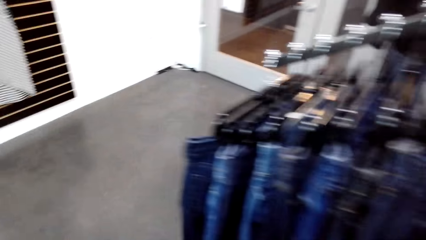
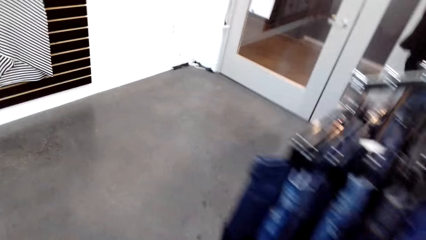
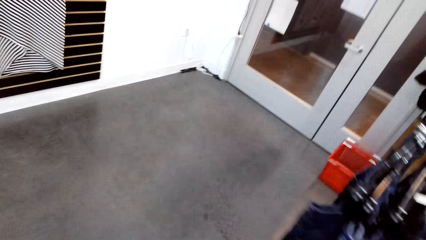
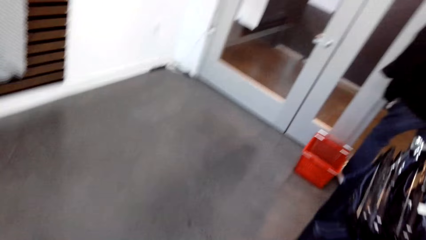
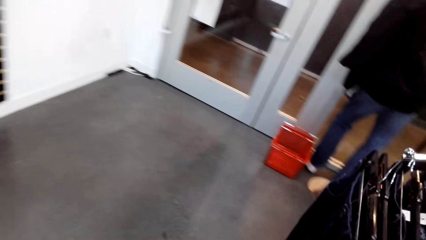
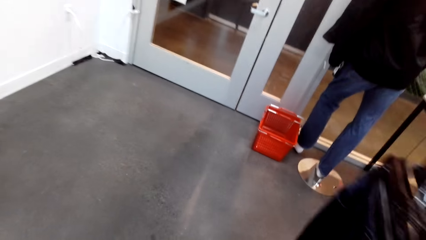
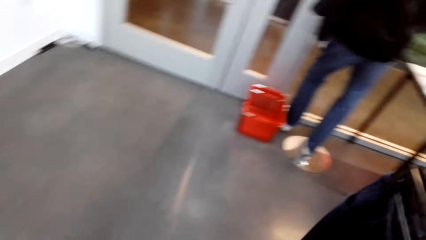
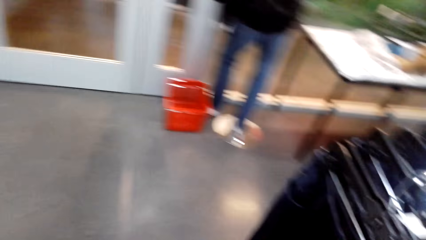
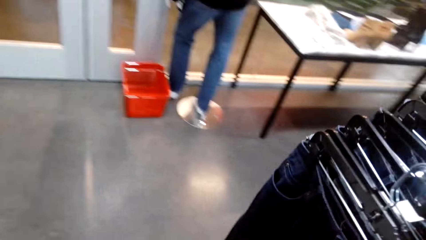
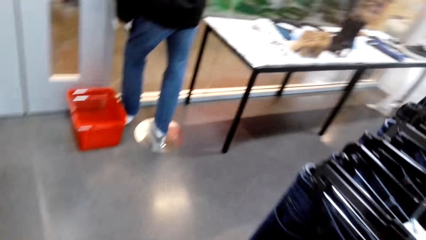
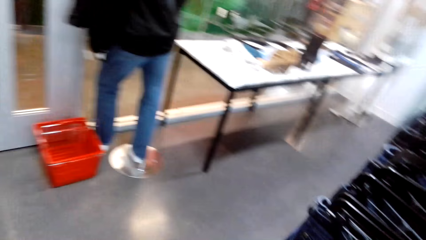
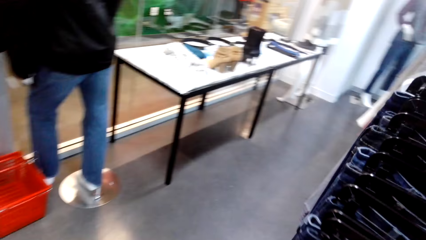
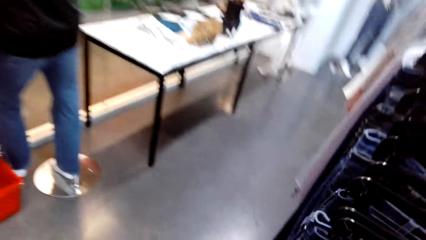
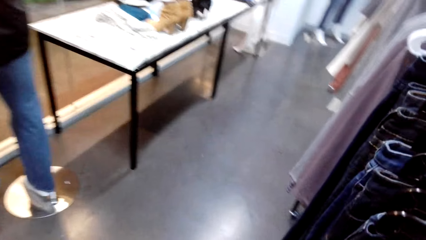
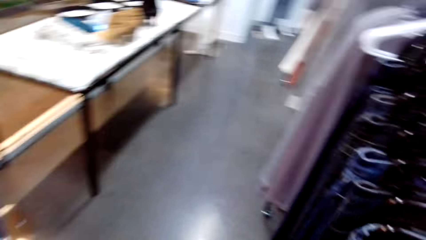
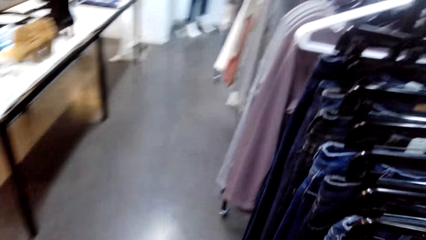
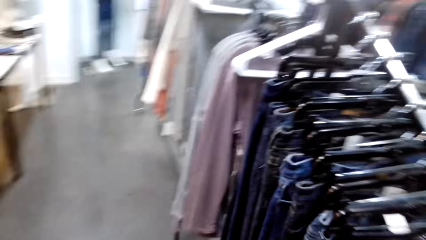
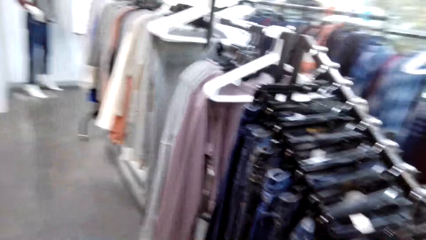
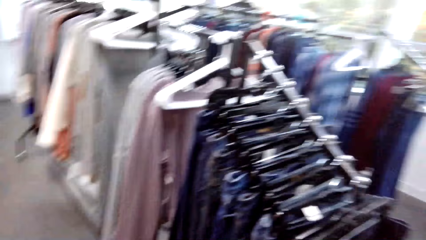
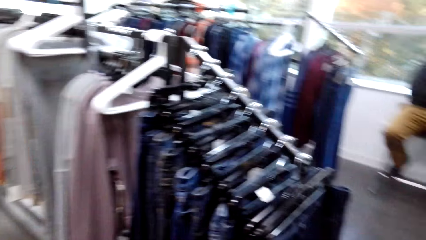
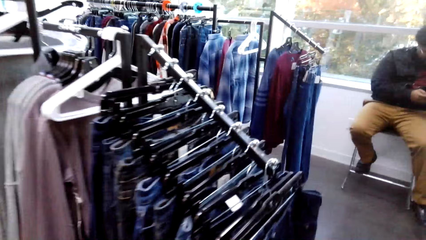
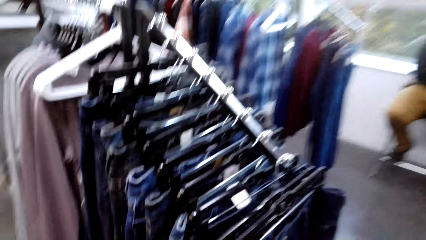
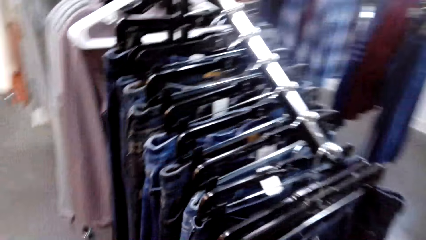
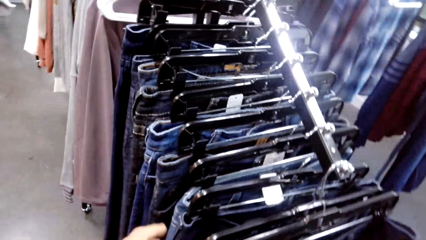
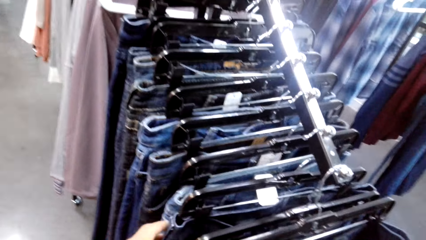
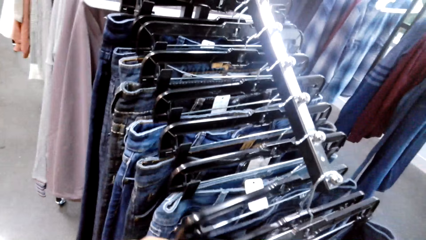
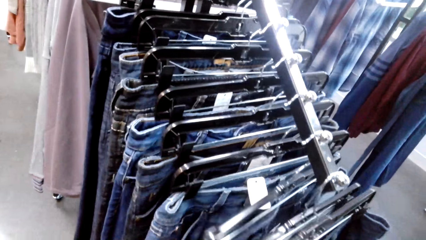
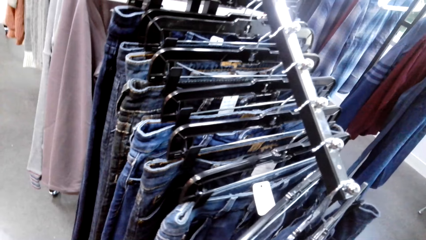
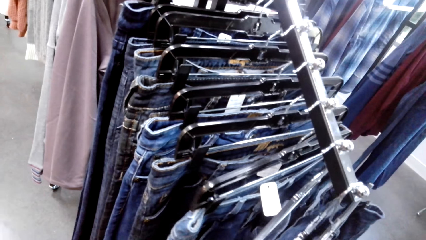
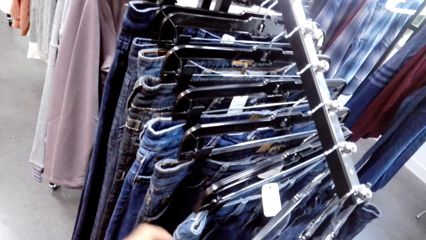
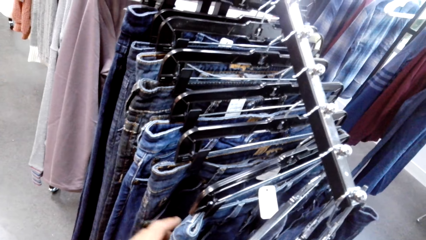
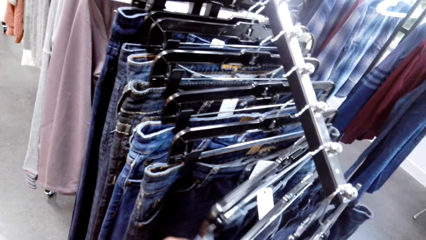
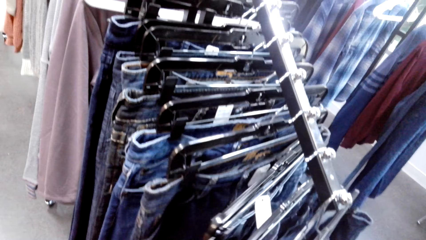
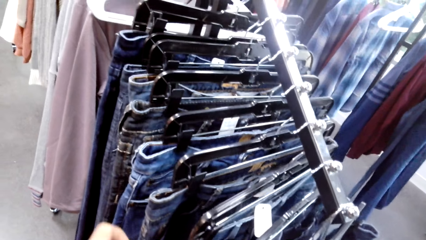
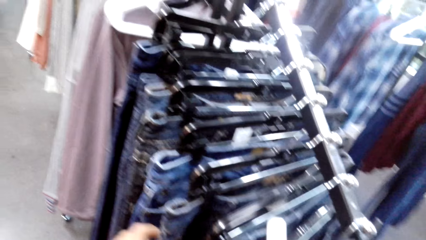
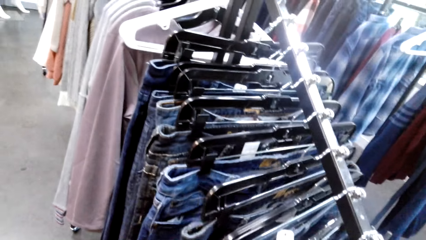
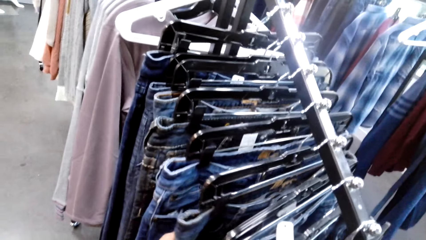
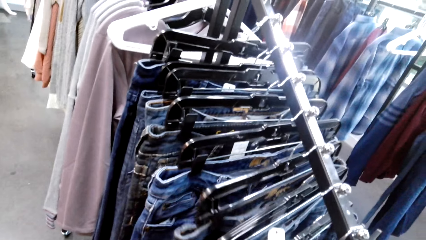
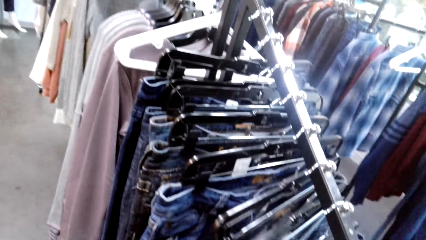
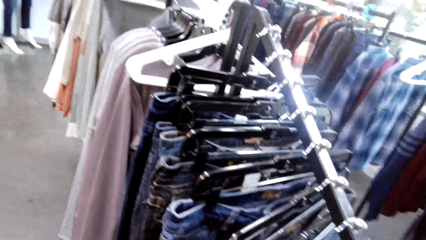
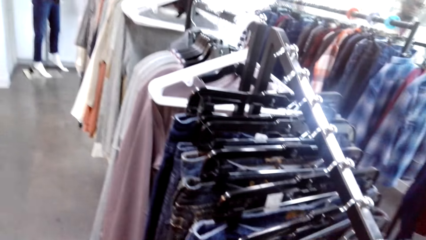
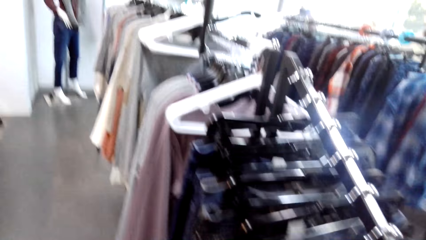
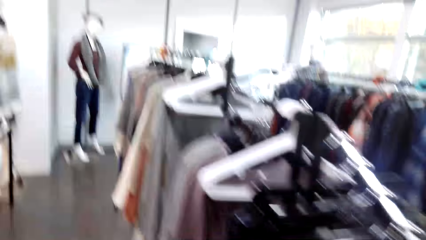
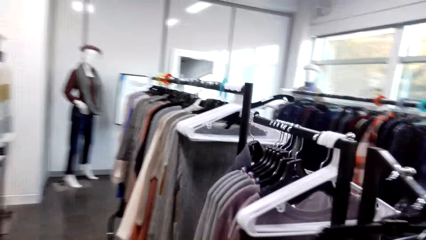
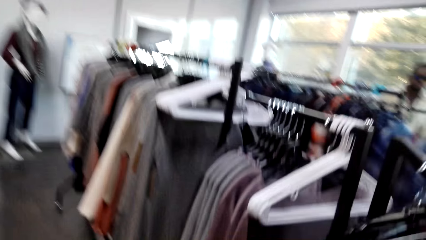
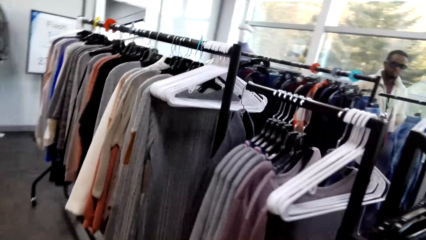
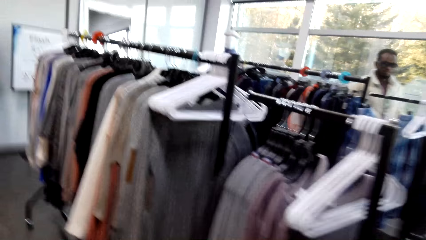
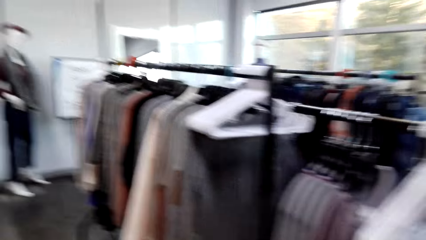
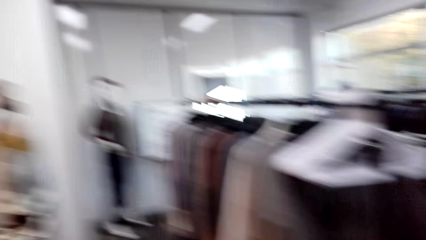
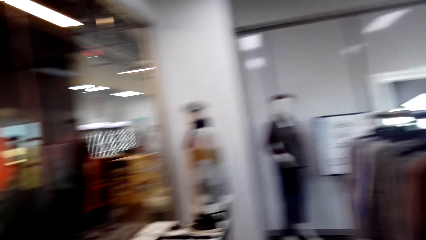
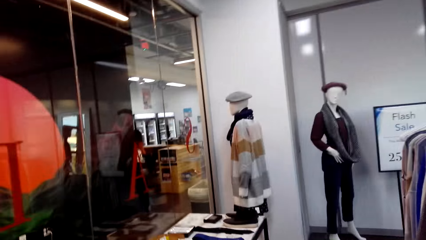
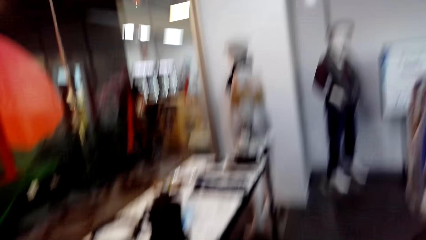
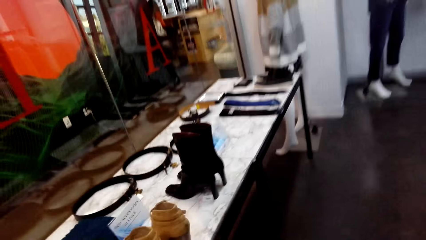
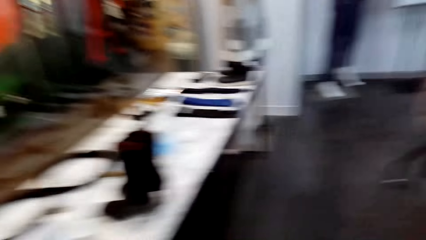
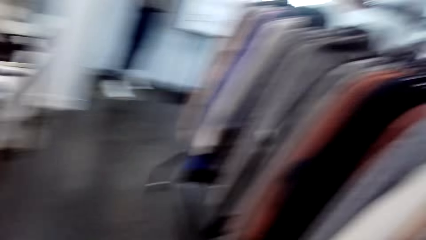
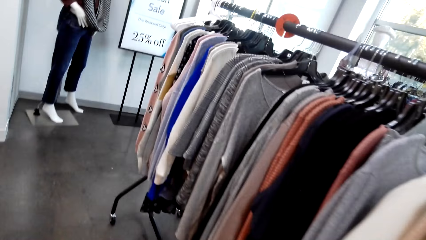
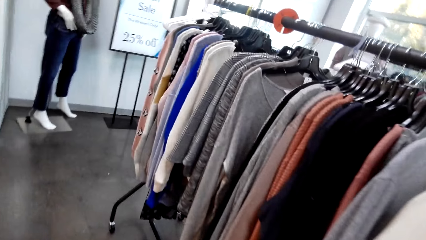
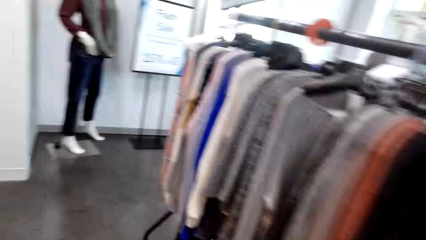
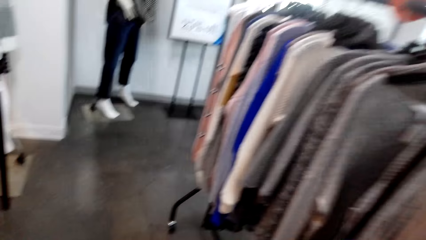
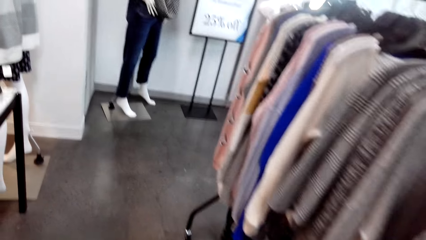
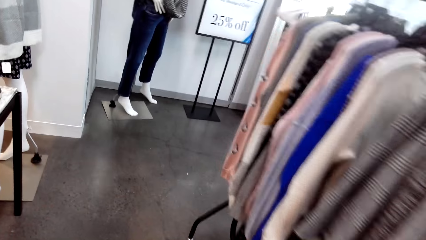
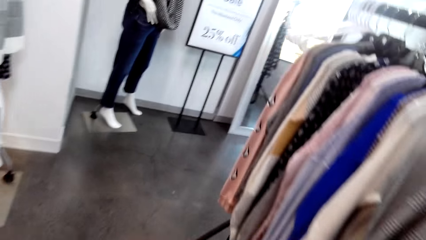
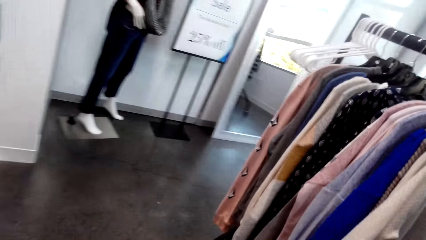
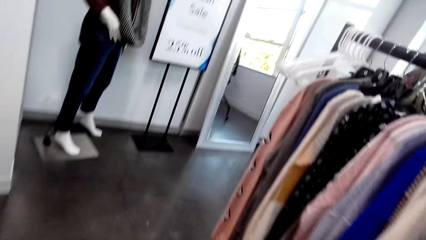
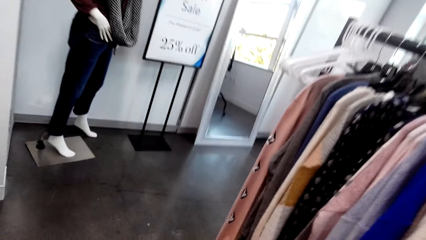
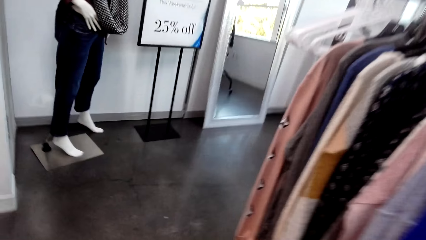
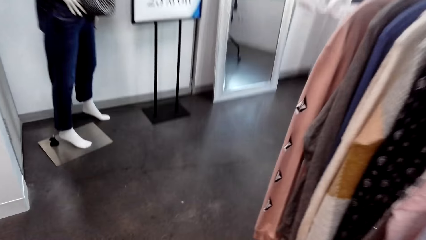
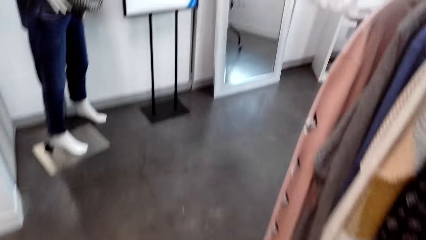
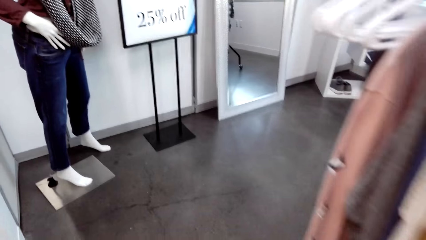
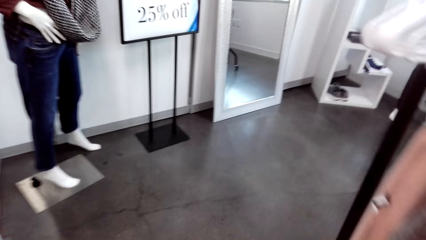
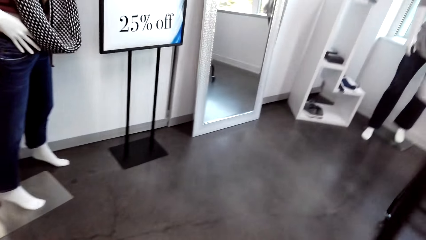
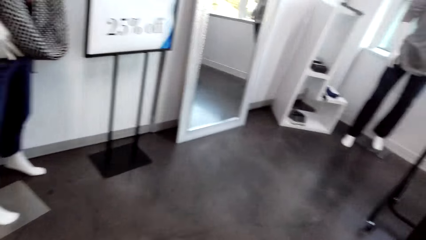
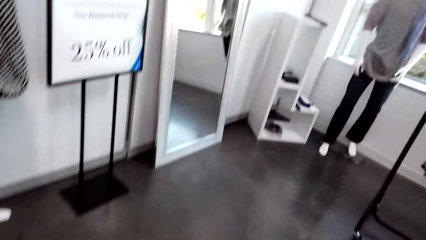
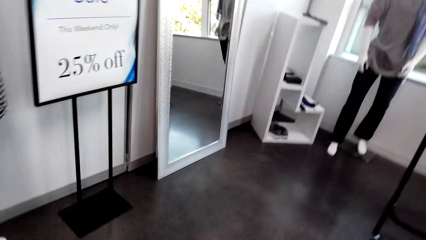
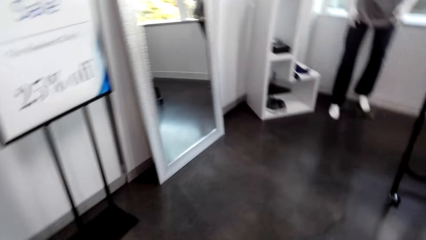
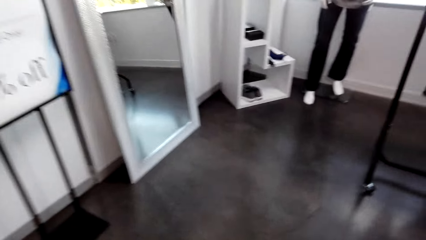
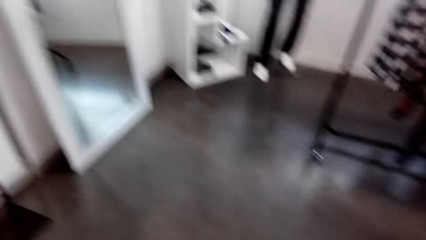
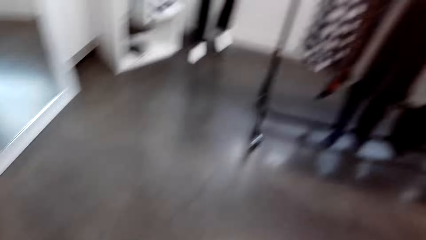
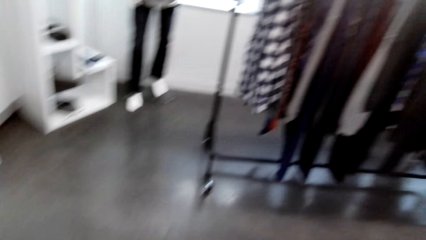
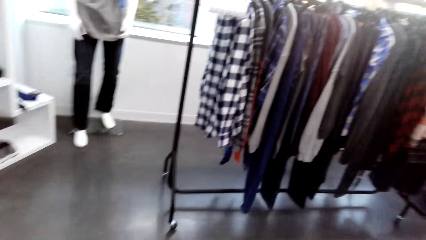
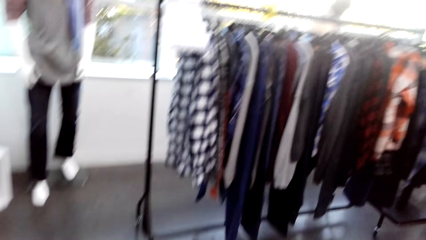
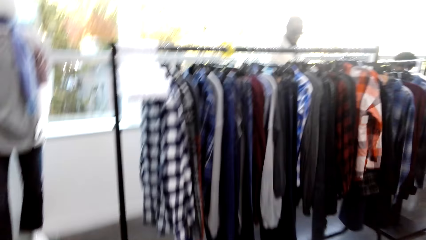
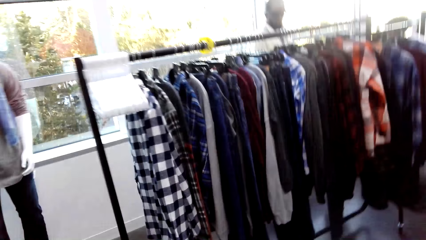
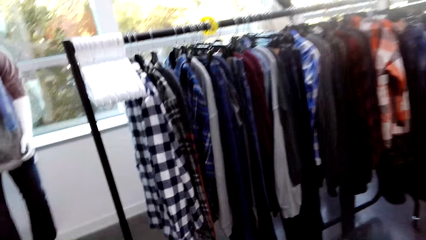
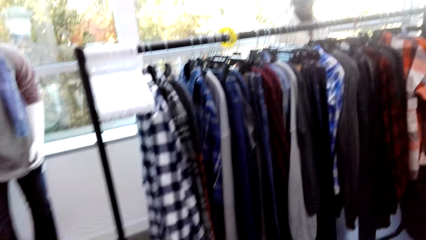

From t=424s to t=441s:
The camera wearer holds a cloth on the rack. They do something. They walk around.
